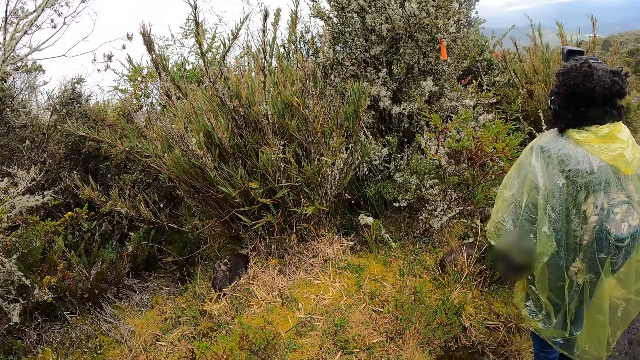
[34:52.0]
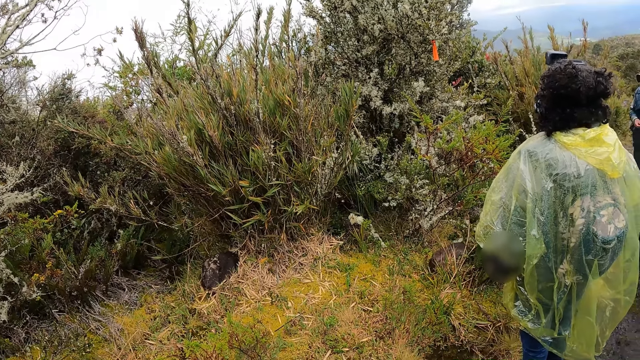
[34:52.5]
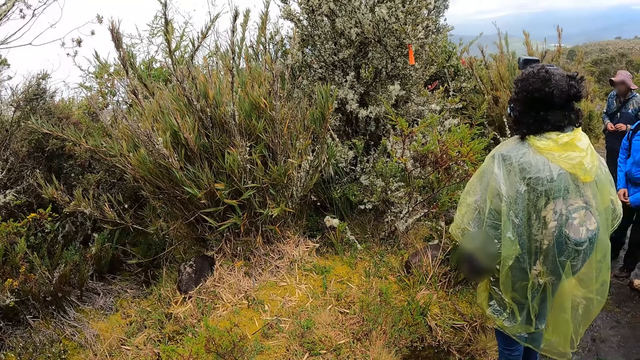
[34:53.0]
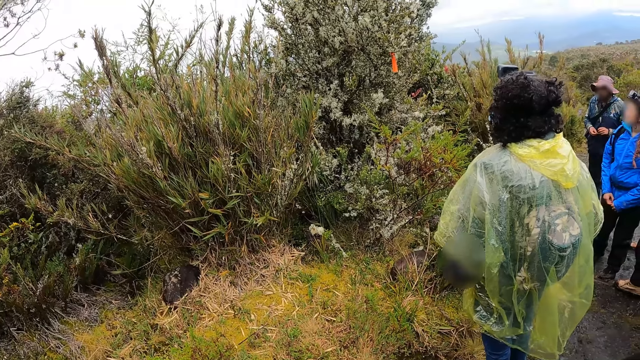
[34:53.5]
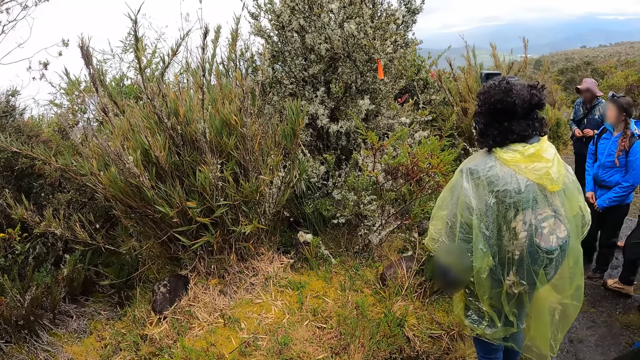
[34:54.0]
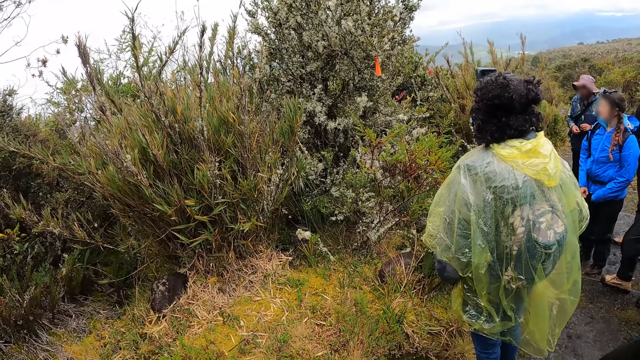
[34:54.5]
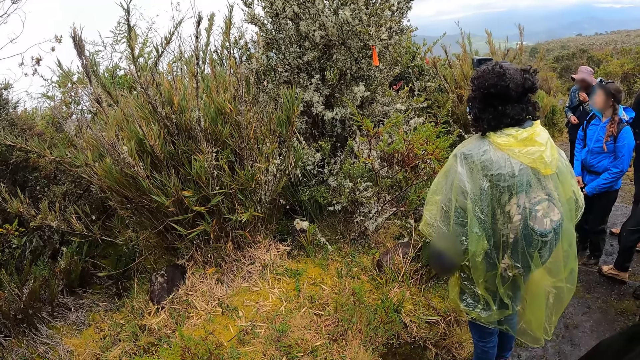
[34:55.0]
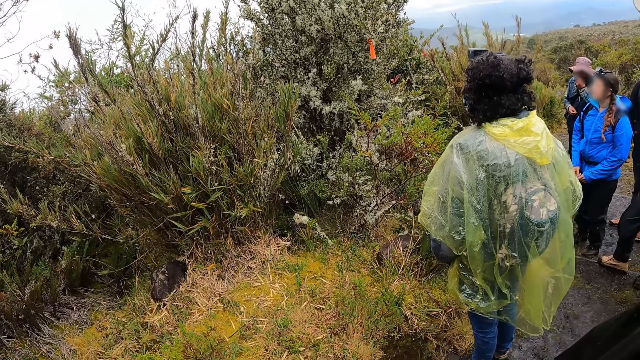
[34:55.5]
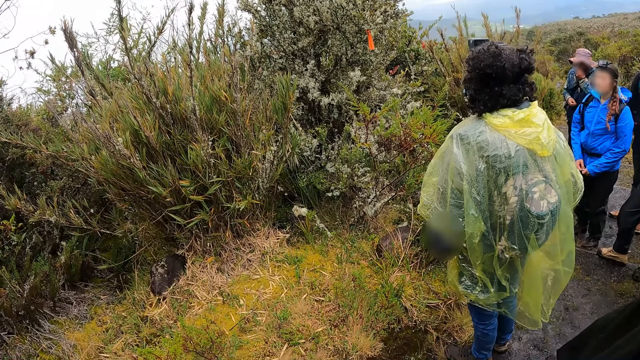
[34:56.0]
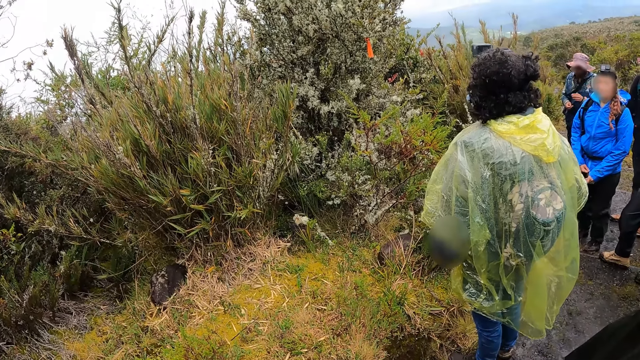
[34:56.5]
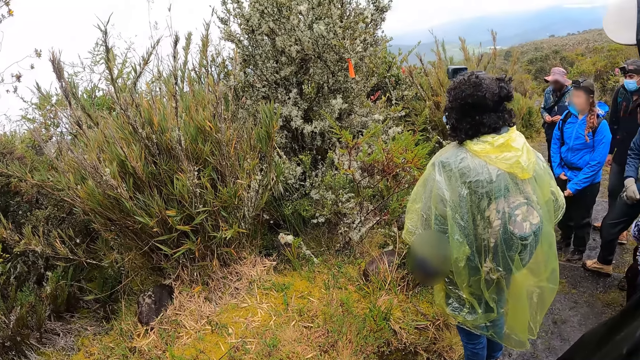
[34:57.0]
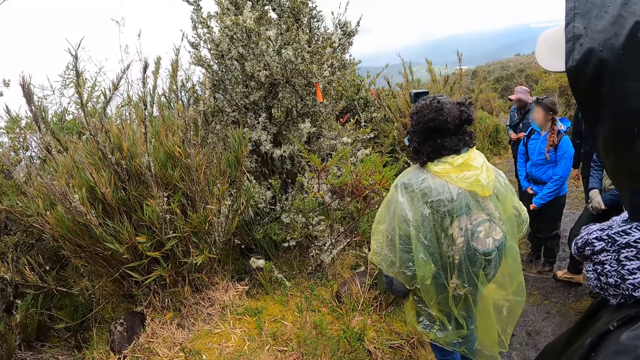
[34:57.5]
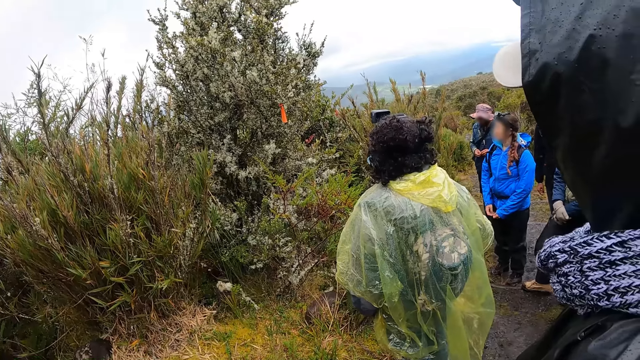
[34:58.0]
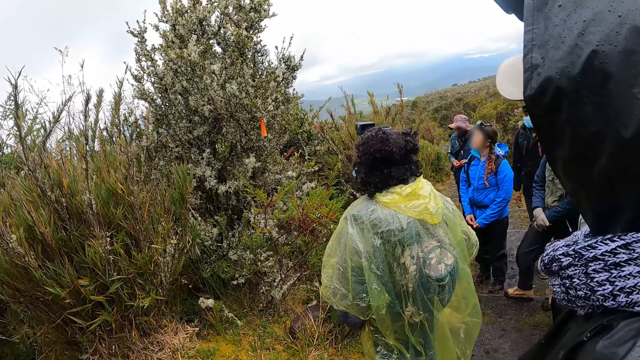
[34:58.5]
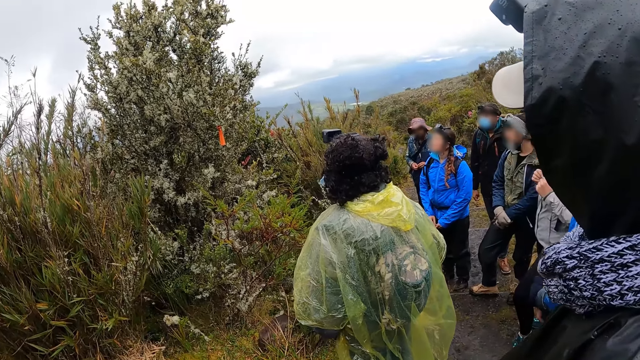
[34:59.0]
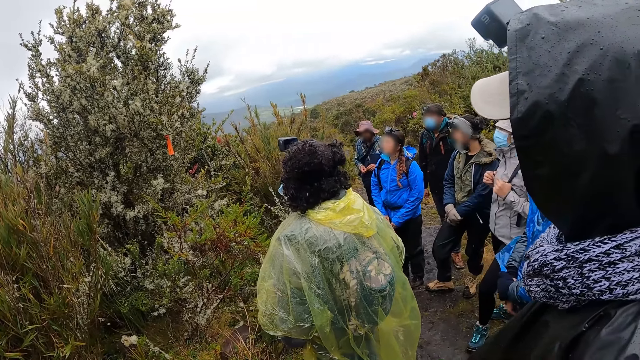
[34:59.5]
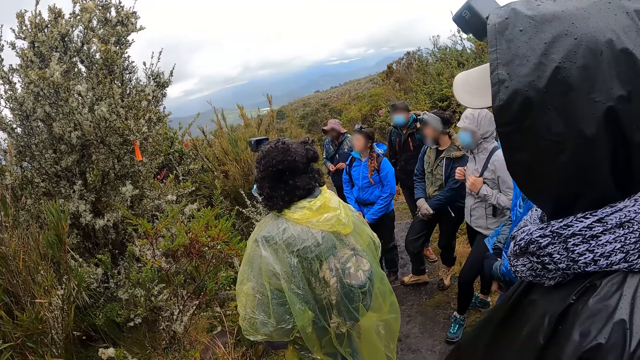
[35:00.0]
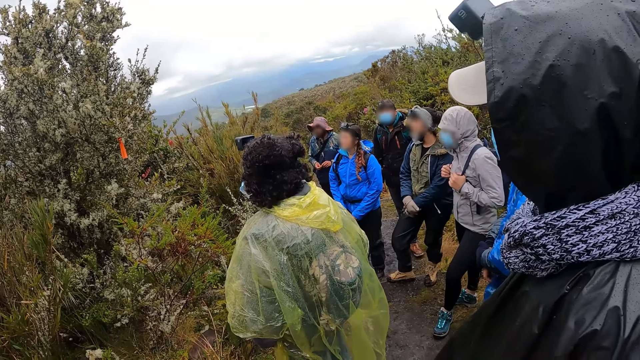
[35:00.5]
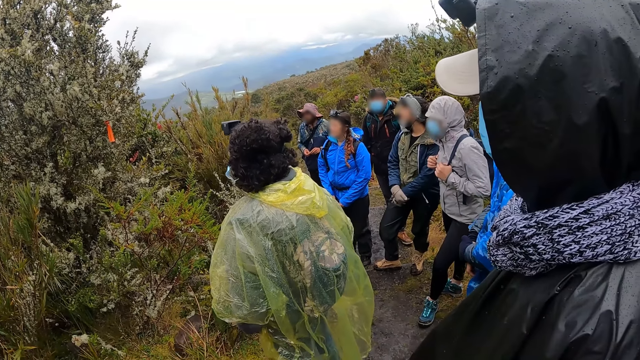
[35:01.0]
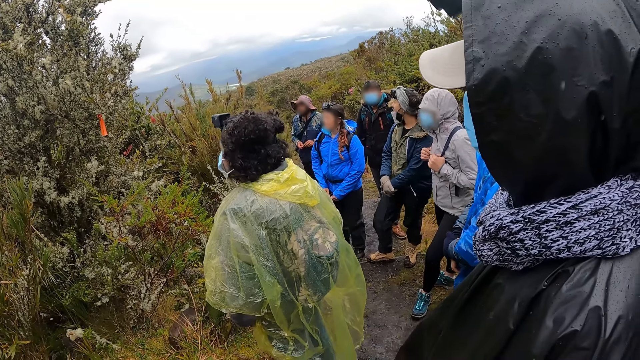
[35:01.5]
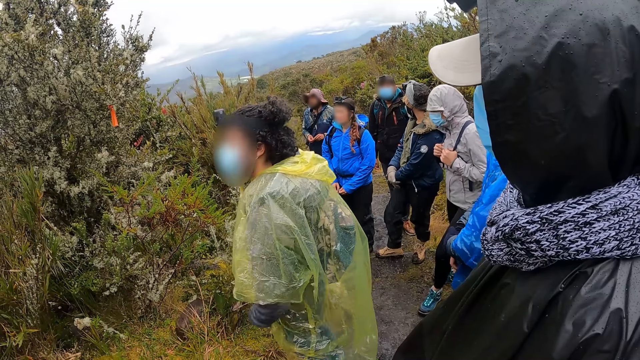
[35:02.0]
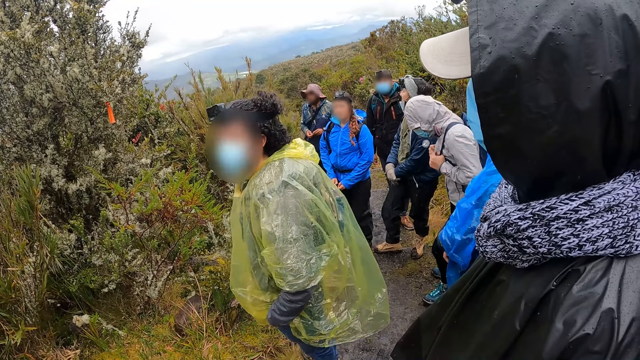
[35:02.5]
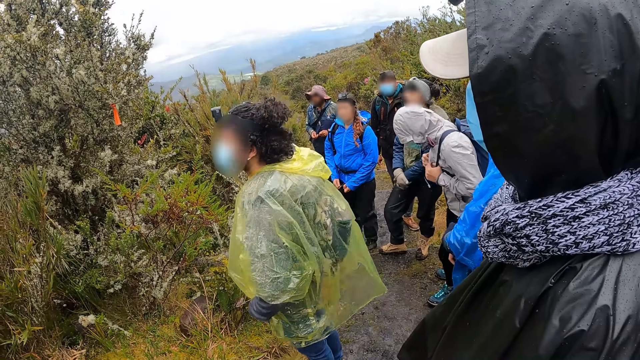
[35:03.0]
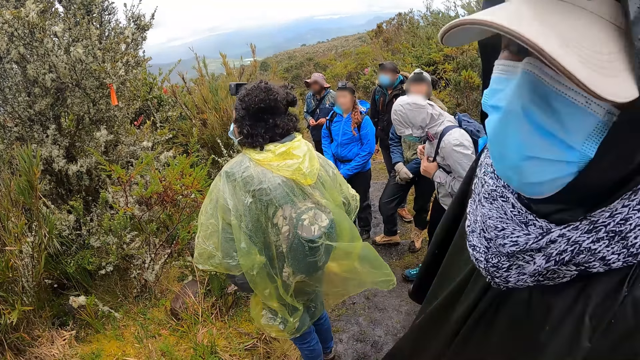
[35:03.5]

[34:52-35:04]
A man touches his face with his left hand. The man touches his left hand with his right hand.

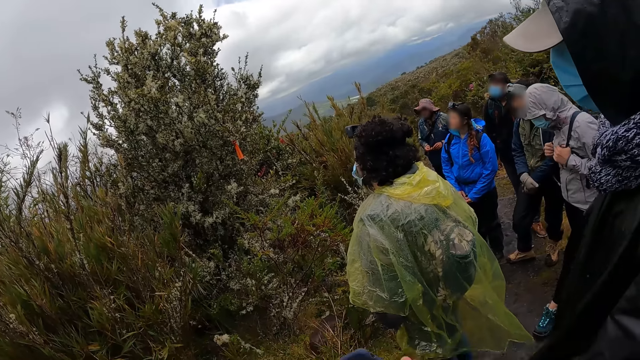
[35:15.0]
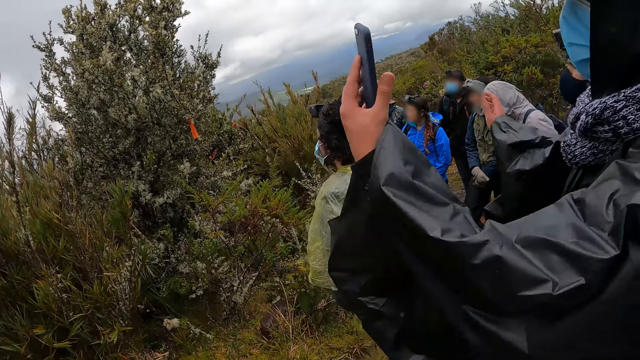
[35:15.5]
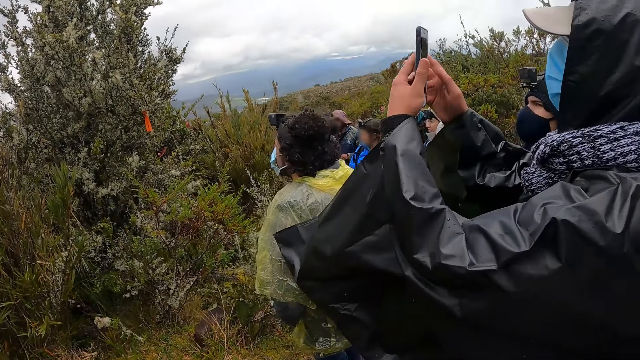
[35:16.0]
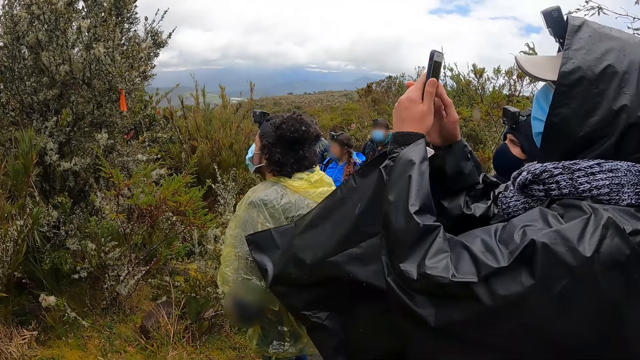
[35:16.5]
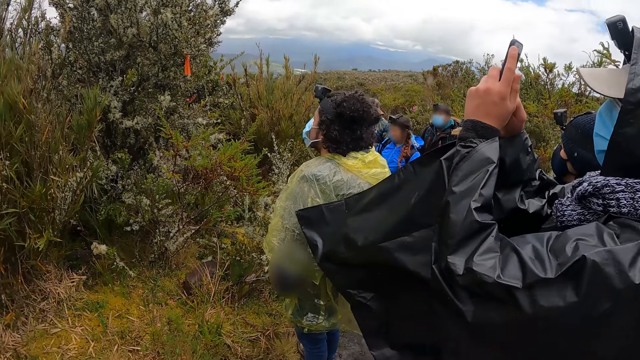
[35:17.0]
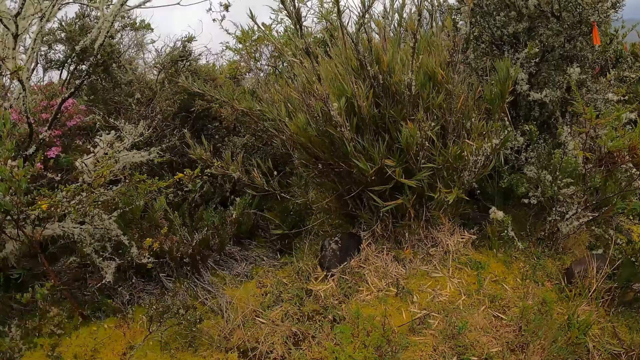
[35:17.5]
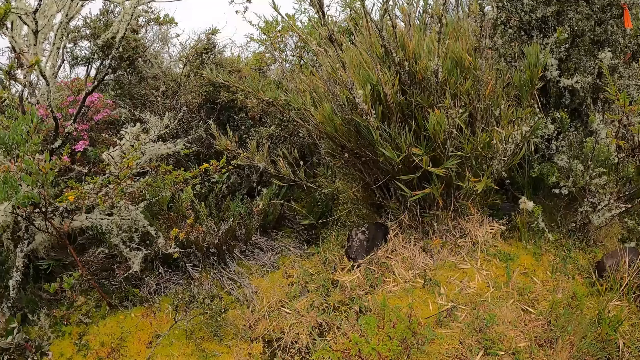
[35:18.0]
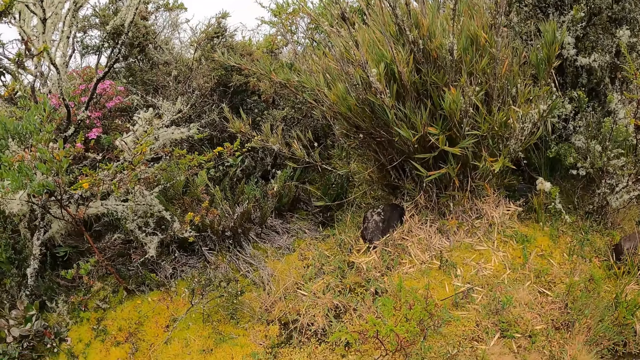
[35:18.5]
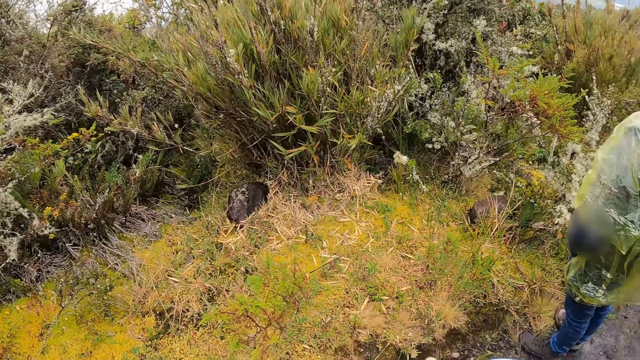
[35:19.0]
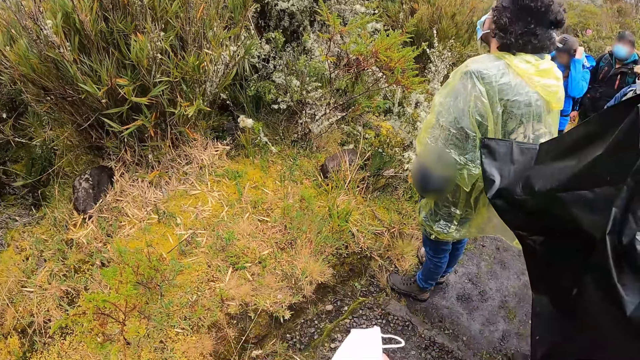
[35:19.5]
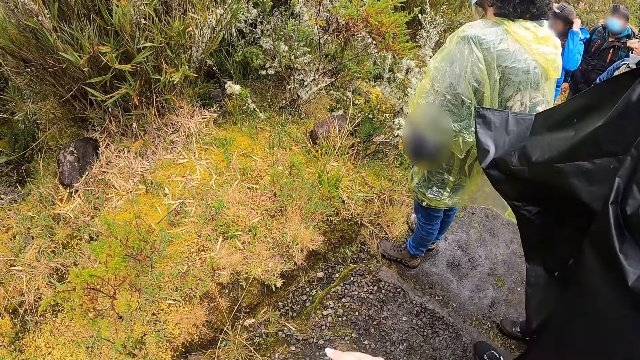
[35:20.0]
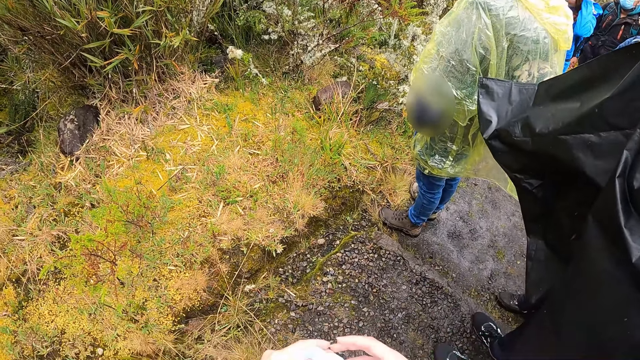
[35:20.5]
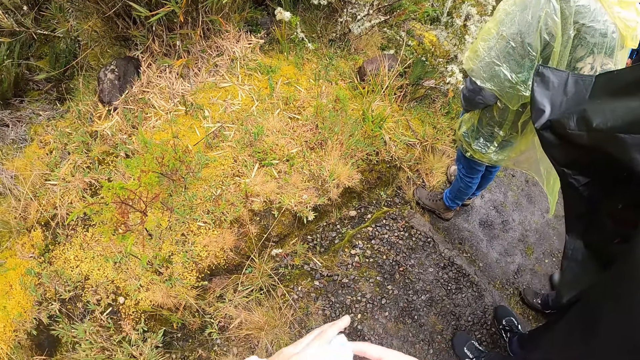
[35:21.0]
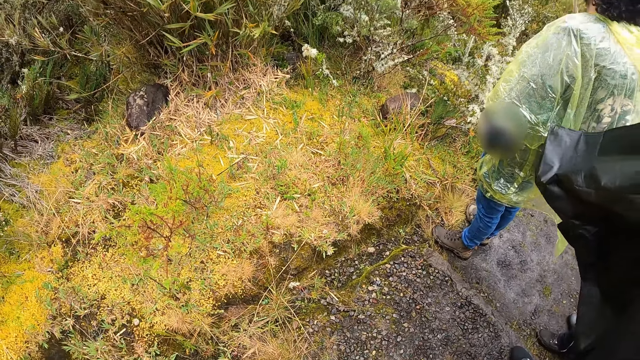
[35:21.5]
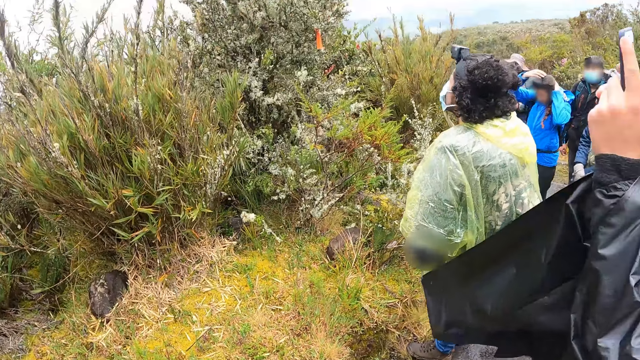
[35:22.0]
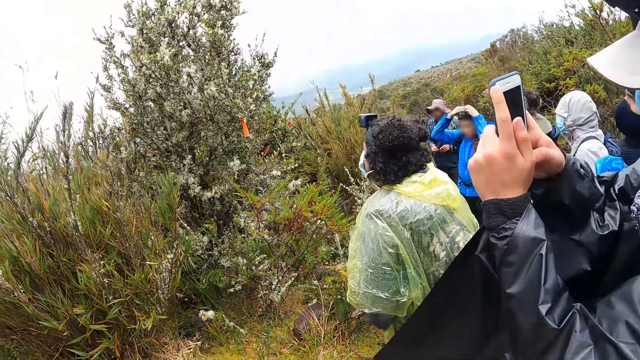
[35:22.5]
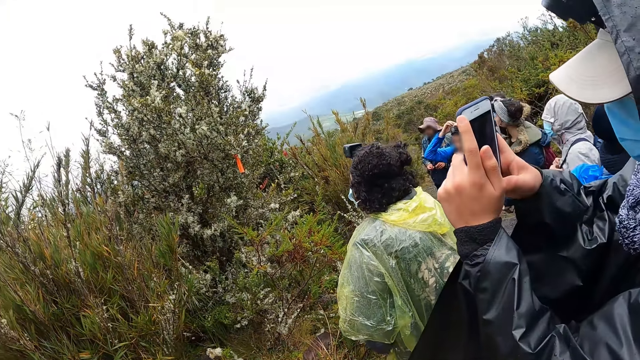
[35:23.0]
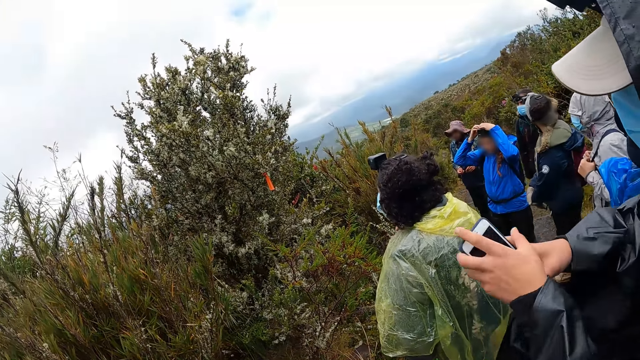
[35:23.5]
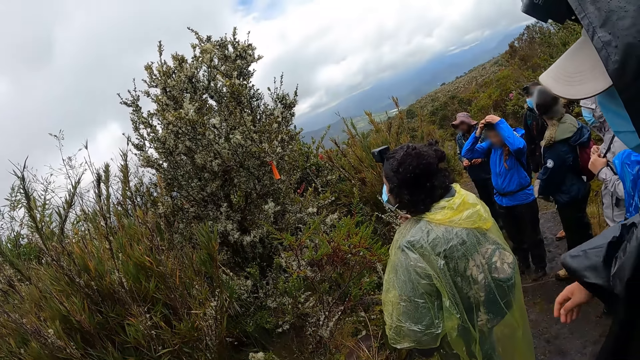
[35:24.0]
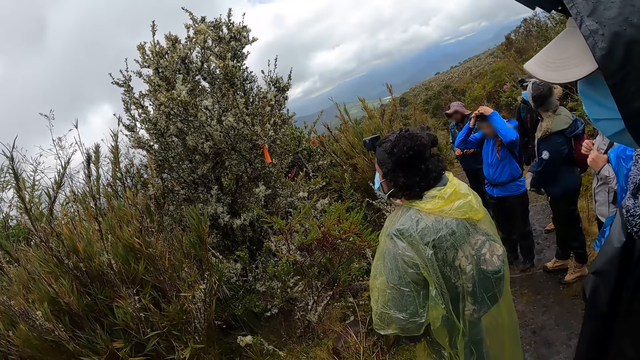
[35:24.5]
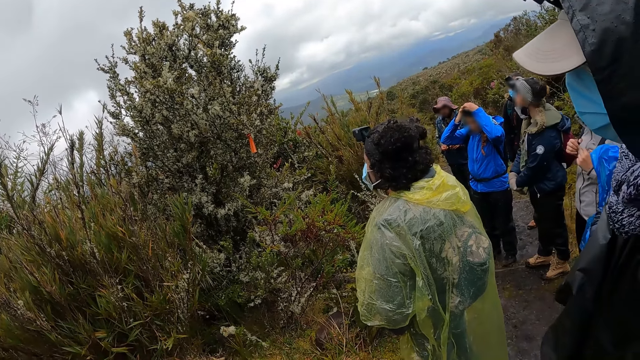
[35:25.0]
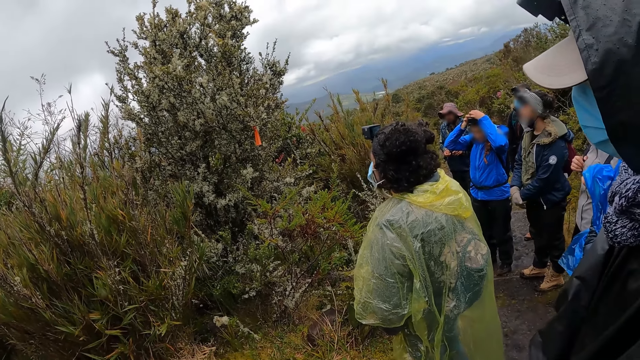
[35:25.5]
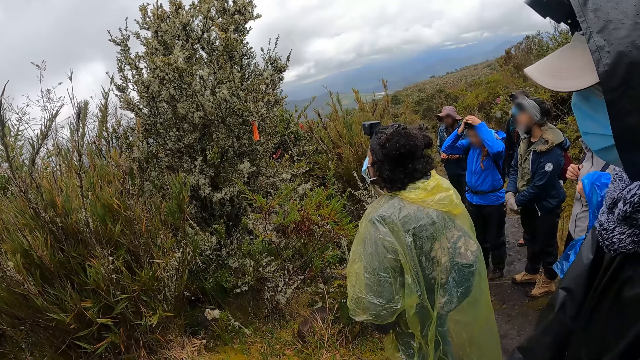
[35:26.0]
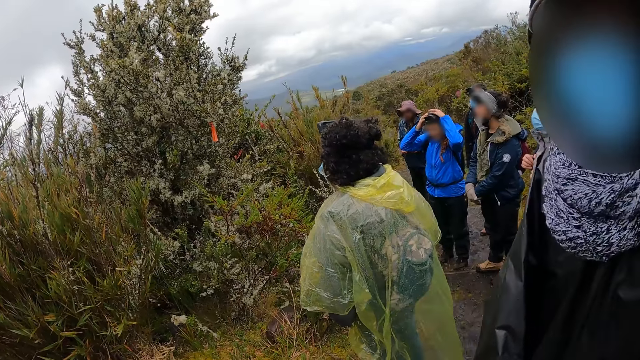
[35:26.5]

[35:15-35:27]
The man lifts the phone in his left hand and operates the phone with both hands. The woman adjusts a camera on her head with both hands. The camera wearer folds a nose mask with both hands. They put the facemask on the left hand. They look around.
